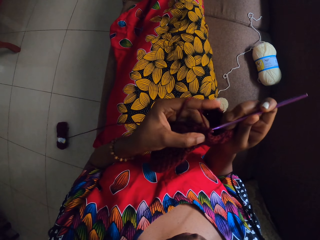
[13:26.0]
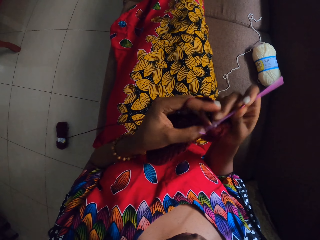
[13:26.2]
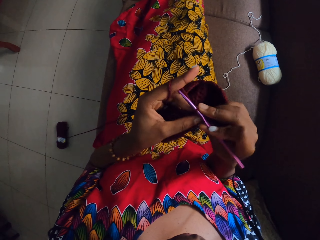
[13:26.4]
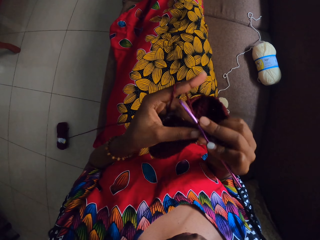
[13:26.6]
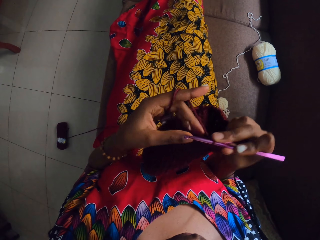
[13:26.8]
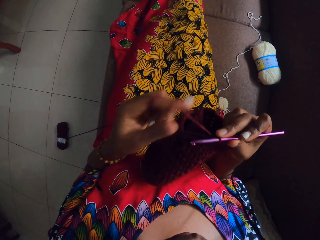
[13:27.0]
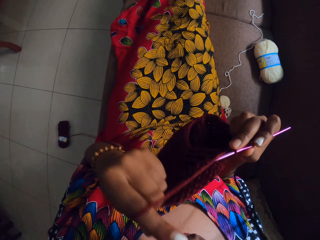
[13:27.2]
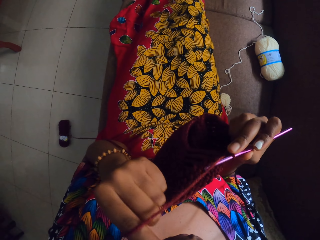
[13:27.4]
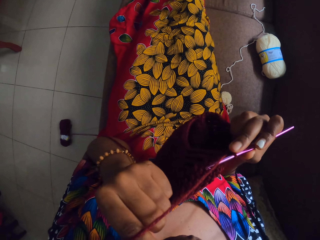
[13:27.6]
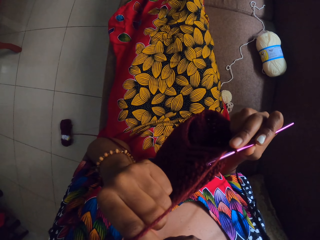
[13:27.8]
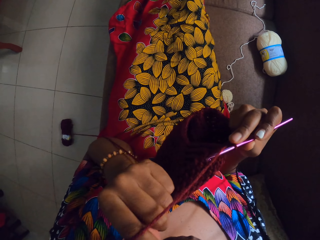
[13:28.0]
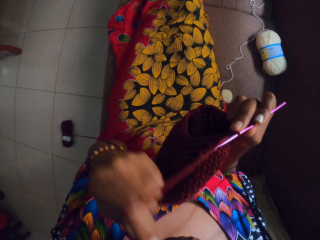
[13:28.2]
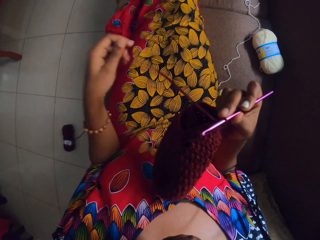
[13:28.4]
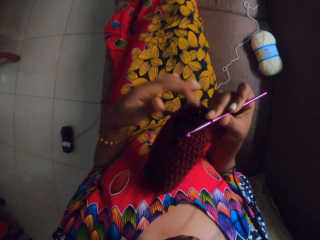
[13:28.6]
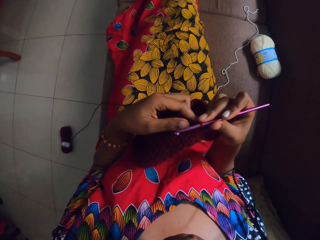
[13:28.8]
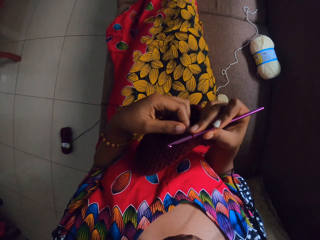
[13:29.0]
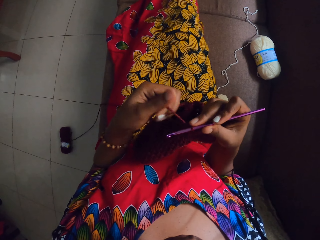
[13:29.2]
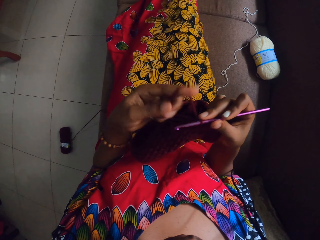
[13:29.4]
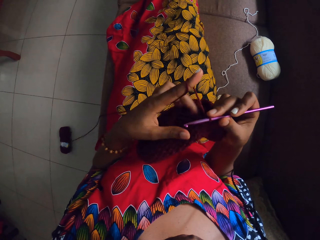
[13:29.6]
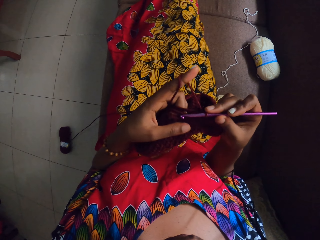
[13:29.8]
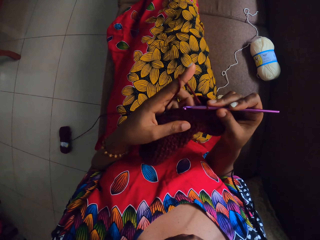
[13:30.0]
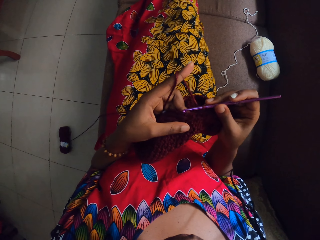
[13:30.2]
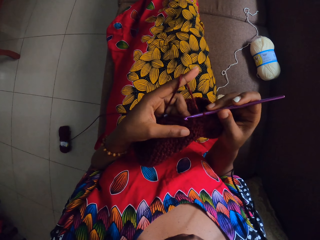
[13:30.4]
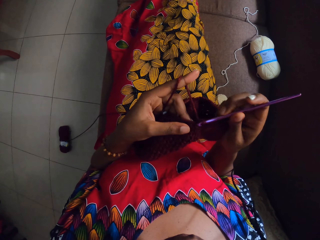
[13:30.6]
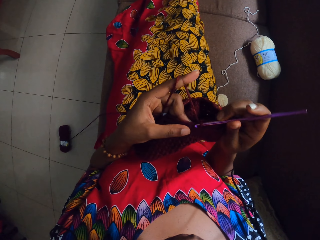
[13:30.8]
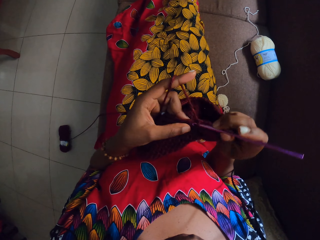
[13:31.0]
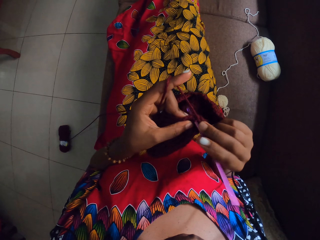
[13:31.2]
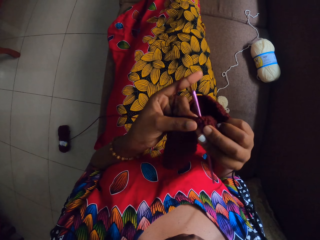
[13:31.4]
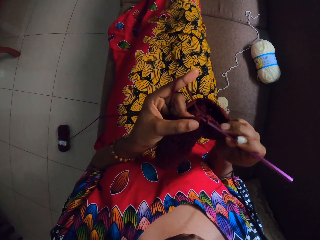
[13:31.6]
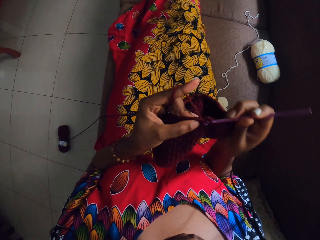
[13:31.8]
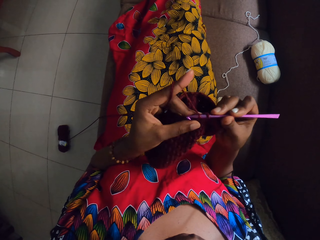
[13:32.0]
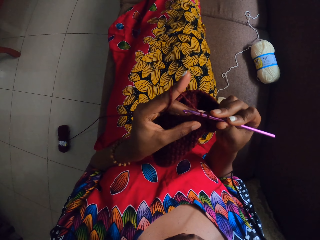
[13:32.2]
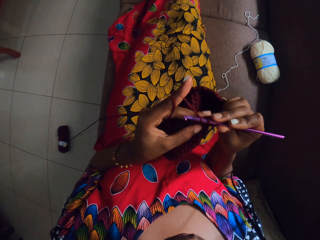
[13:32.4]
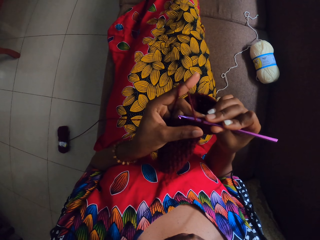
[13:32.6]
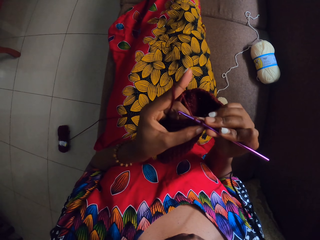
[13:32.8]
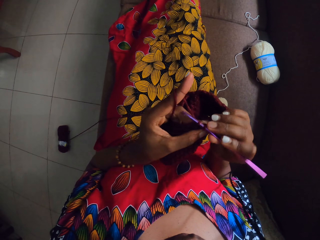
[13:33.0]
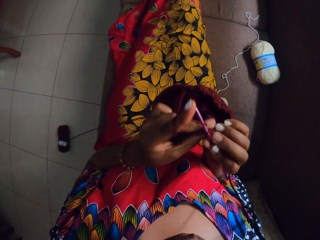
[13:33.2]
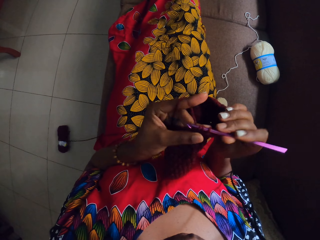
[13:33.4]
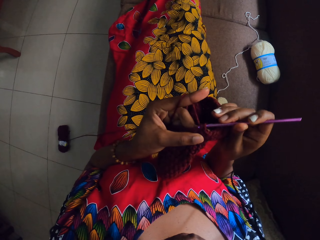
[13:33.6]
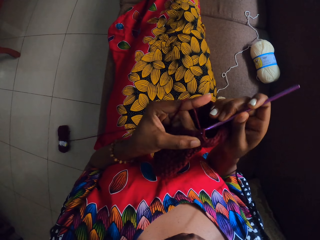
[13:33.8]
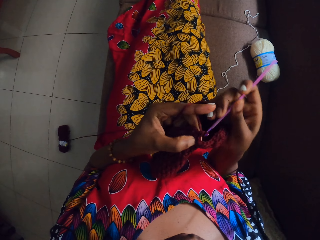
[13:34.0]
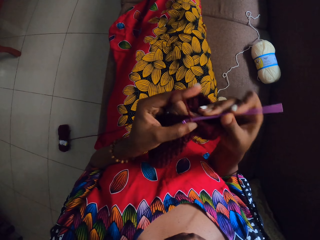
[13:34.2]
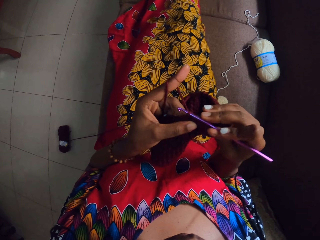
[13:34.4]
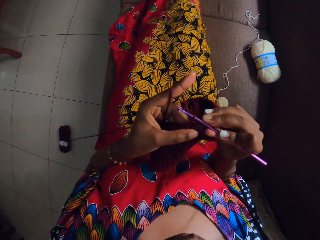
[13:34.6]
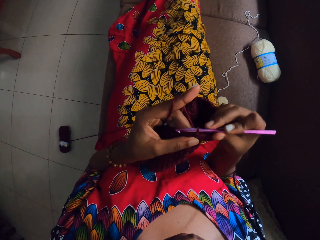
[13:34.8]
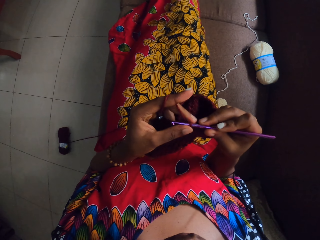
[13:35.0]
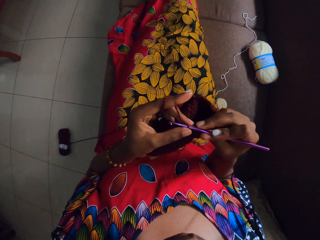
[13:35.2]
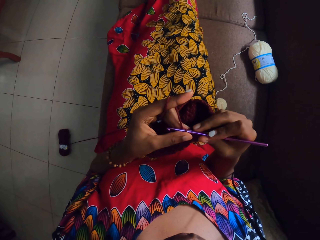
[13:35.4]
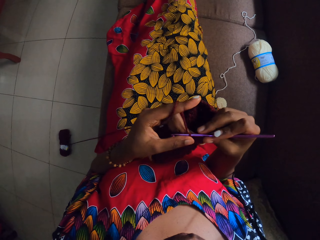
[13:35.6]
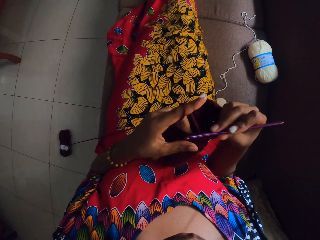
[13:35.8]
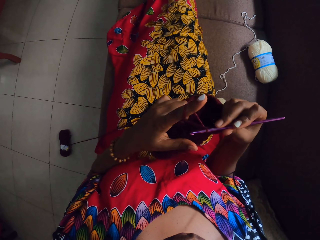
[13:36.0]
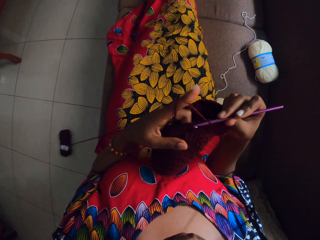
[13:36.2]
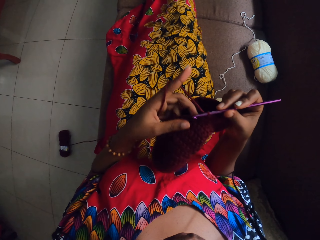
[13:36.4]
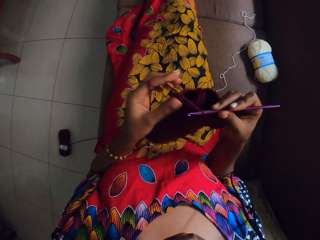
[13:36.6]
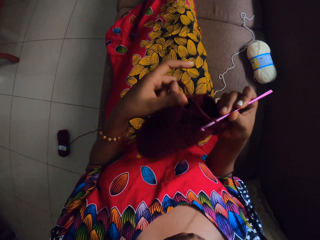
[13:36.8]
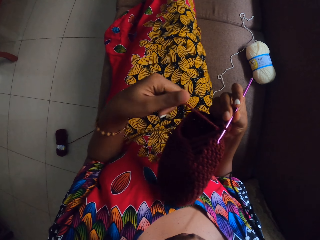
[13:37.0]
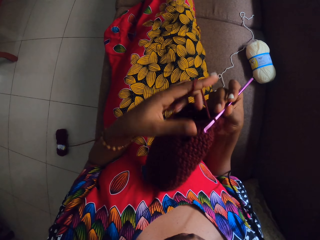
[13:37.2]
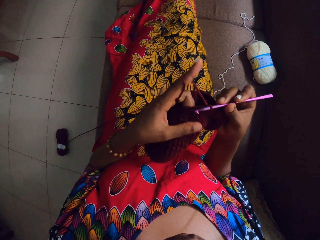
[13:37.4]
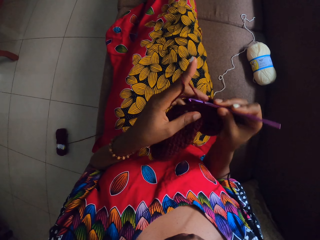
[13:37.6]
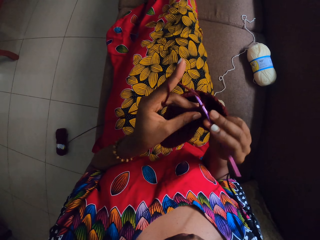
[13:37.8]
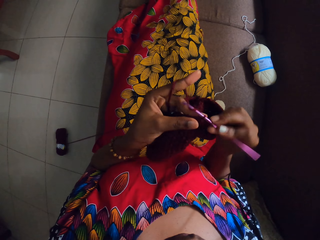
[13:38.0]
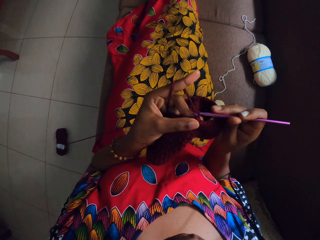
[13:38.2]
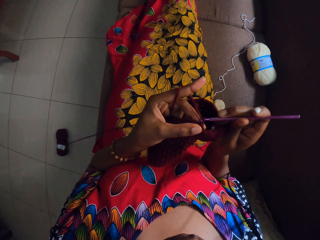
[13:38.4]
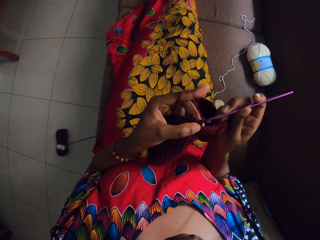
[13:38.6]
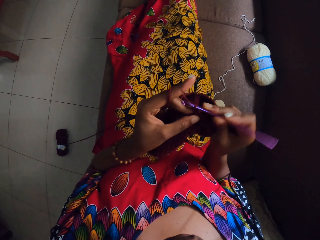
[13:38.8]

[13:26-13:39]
The camera wearer lifts a hand. She scratches her face with her left hand. She holds the crochet cloth. She crochets the wool in her left hand with the crochet pin in her right hand. She pulls the thread. She crochets the crochet cloth.

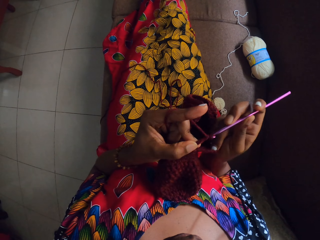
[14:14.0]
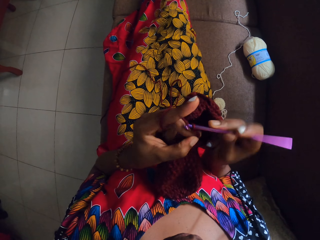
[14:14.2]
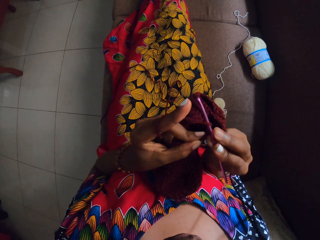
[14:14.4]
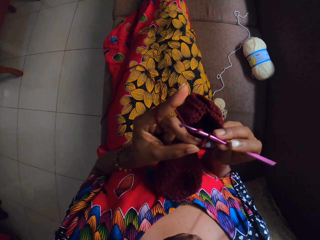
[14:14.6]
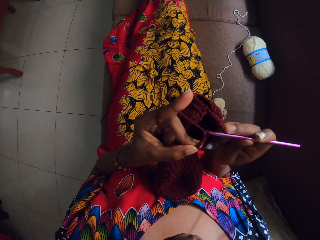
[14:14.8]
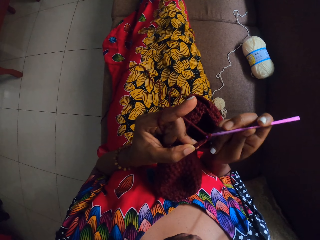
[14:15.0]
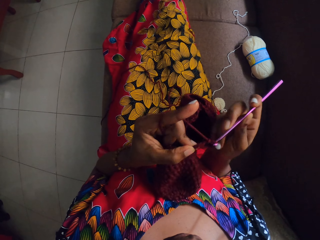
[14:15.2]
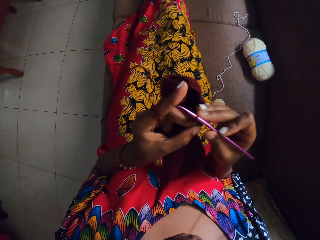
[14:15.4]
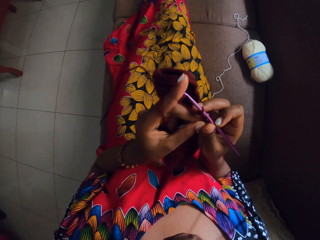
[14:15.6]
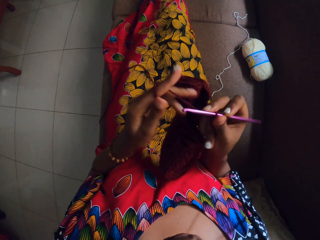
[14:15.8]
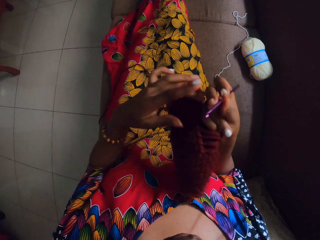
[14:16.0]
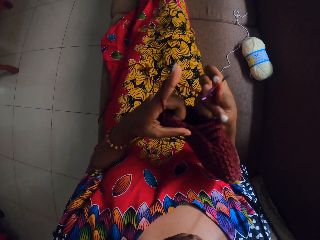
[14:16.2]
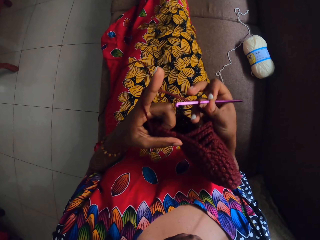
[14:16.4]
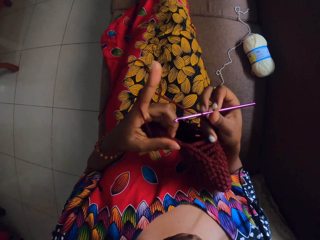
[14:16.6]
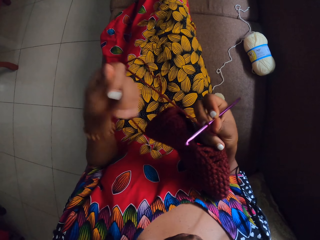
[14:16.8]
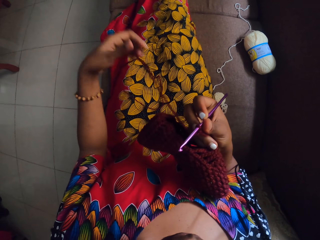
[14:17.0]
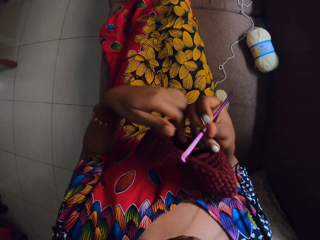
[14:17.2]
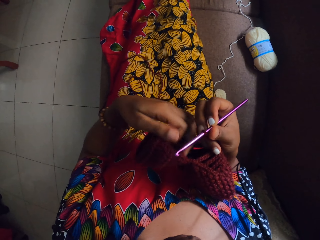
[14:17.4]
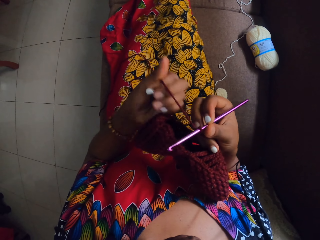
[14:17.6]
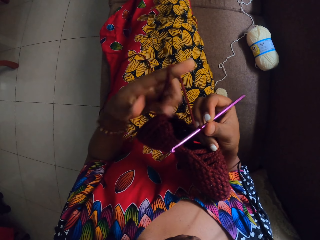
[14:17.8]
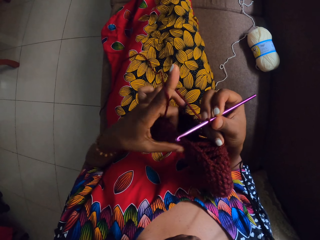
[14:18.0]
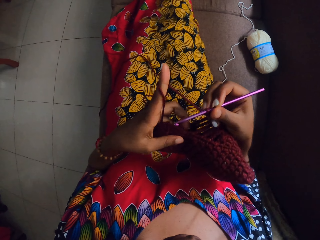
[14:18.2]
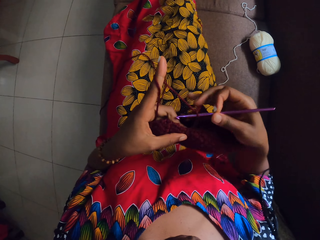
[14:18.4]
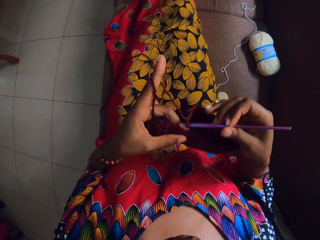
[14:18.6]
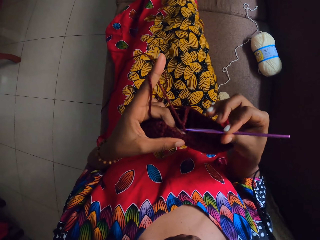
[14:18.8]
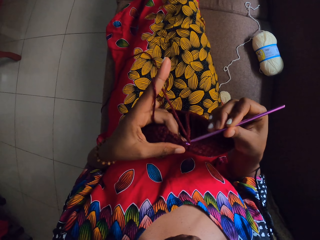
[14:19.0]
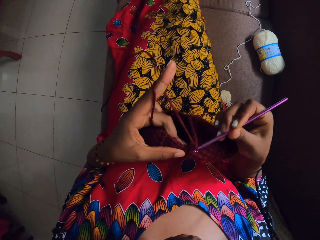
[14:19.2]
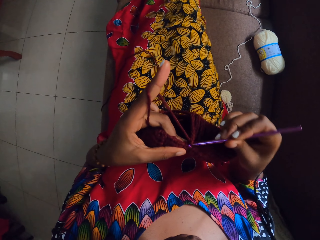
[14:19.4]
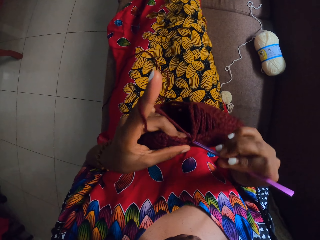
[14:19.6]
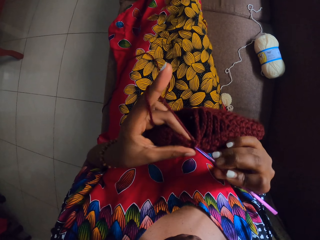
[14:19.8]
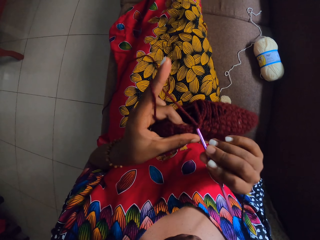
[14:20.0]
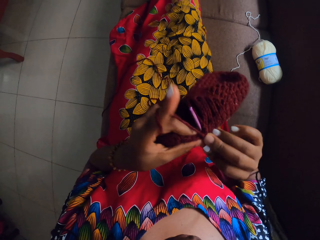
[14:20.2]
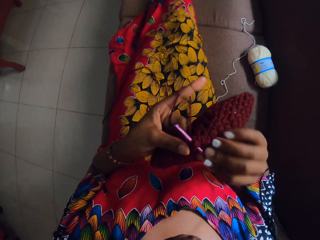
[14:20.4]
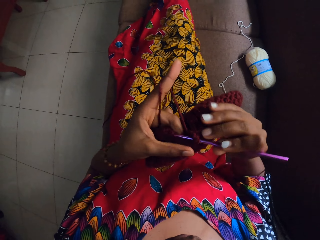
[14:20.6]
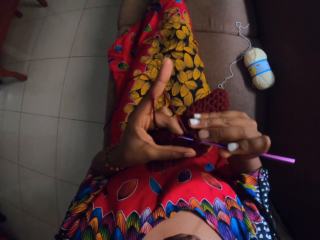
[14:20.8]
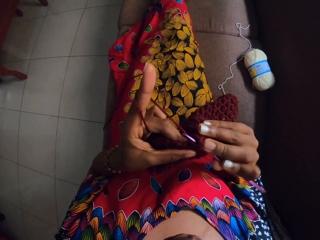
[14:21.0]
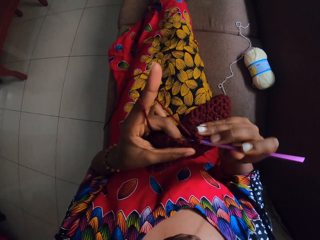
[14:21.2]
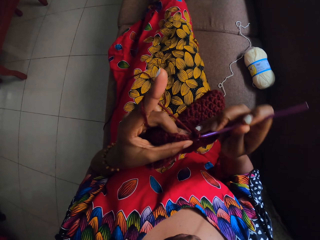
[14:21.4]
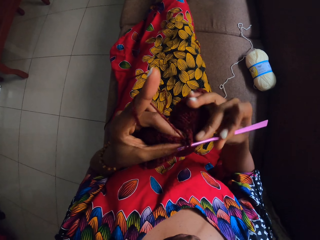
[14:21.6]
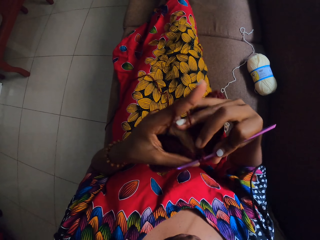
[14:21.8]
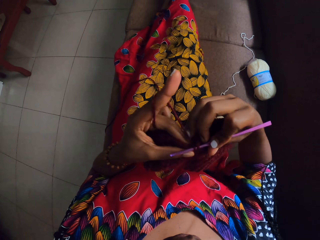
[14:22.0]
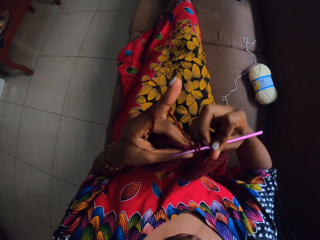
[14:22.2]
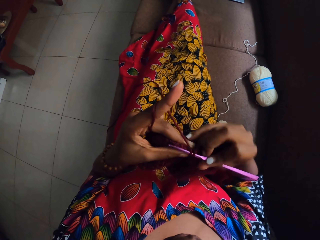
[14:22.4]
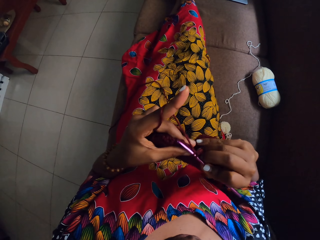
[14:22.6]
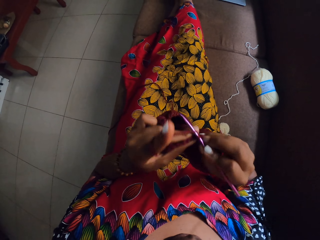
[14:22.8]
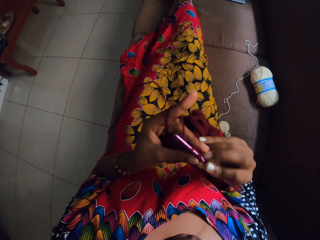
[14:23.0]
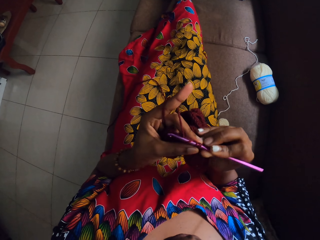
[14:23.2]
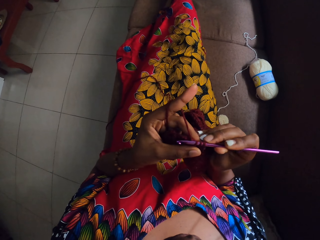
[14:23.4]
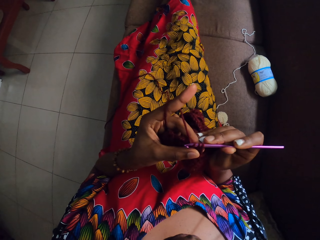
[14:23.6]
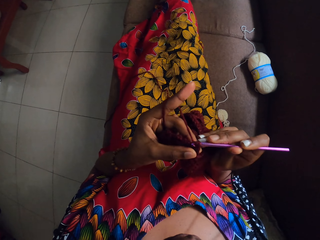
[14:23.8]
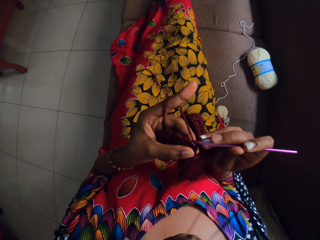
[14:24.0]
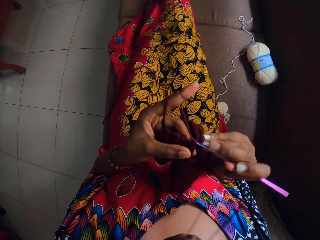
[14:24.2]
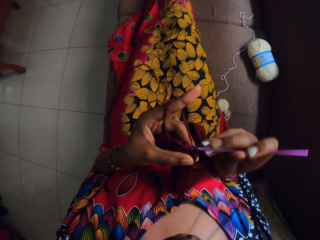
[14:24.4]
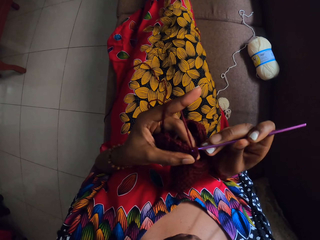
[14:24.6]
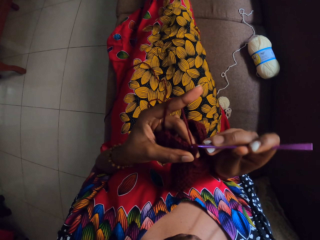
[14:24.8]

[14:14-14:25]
The camera wearer moves the left hand. She wraps the yarn in her fingers, moves the yarn and takes the yarn. She wraps the yarn in her fingers on her left hand. She crochets the yarn with the knitting hook with both hands.
